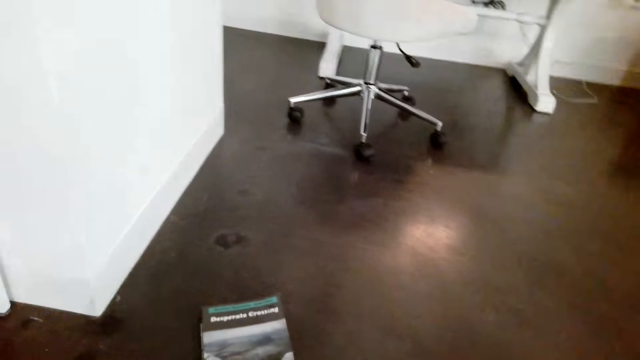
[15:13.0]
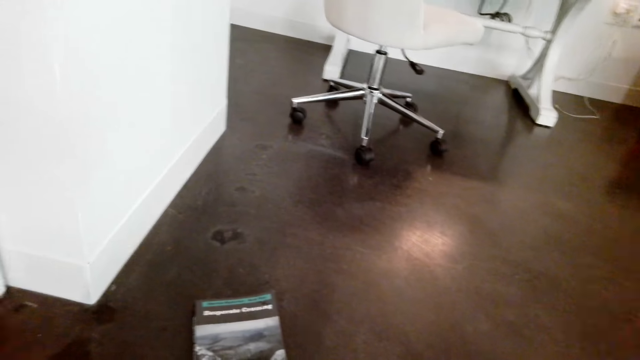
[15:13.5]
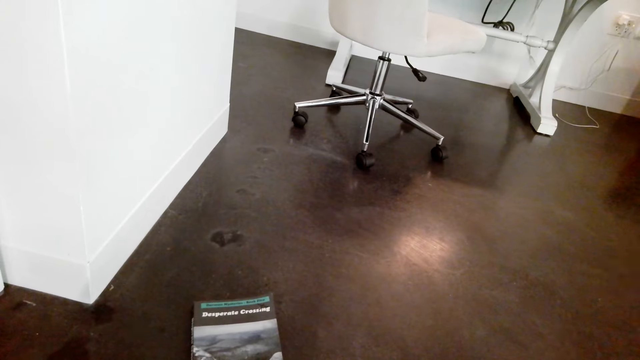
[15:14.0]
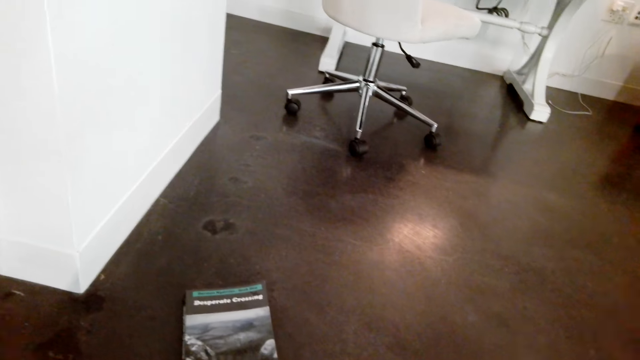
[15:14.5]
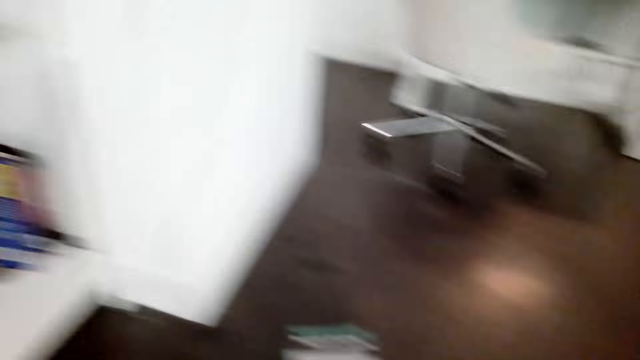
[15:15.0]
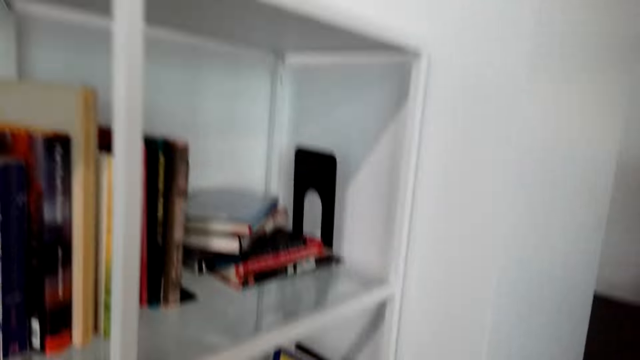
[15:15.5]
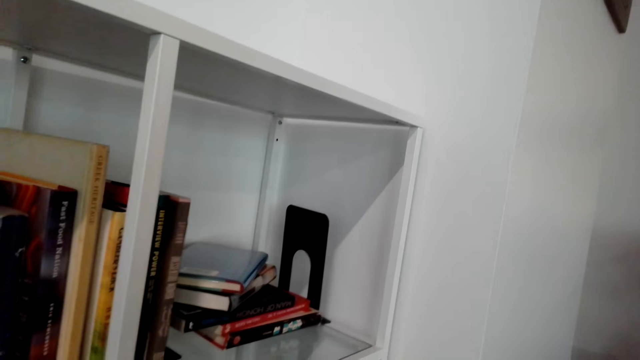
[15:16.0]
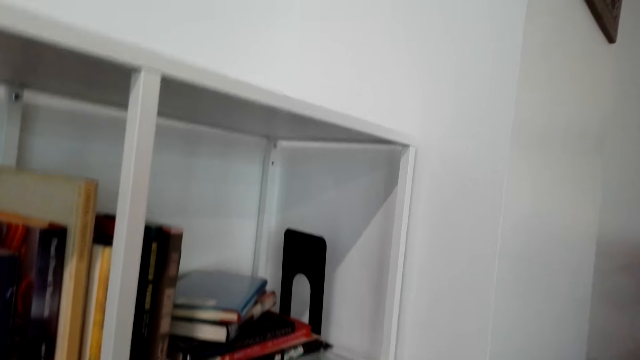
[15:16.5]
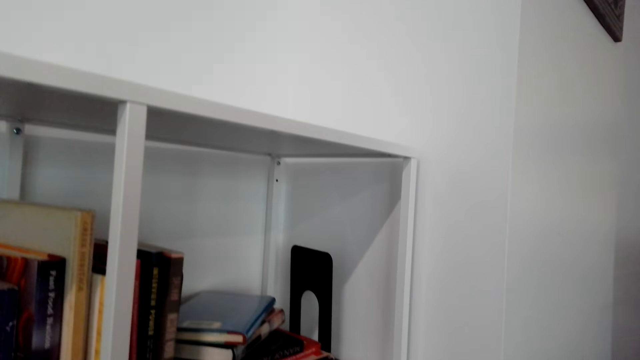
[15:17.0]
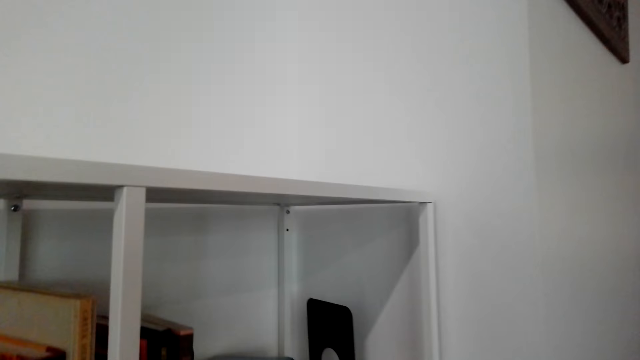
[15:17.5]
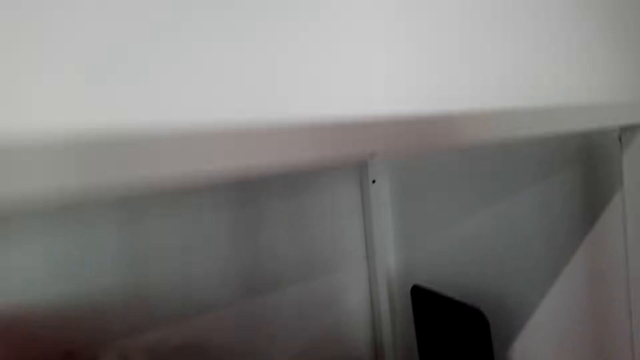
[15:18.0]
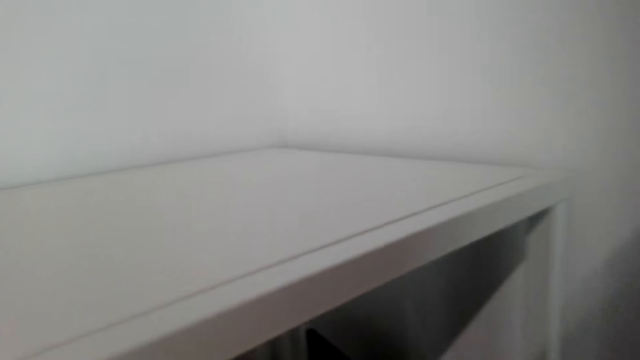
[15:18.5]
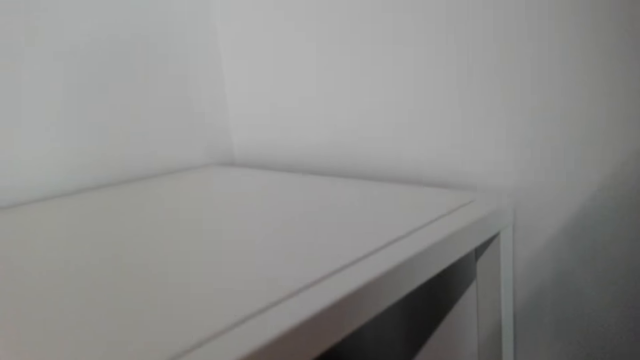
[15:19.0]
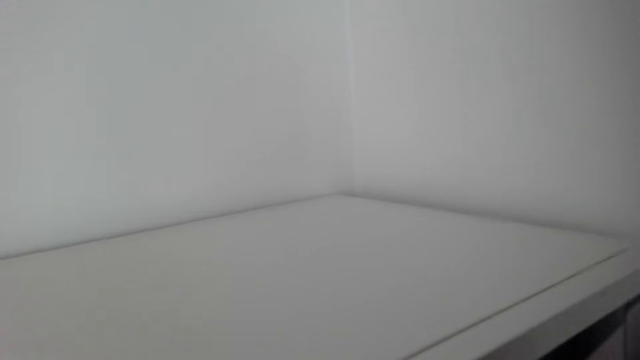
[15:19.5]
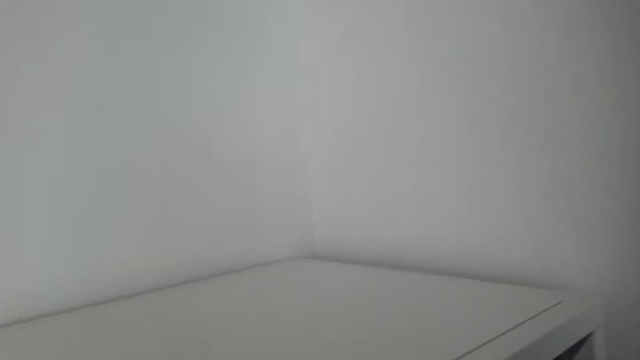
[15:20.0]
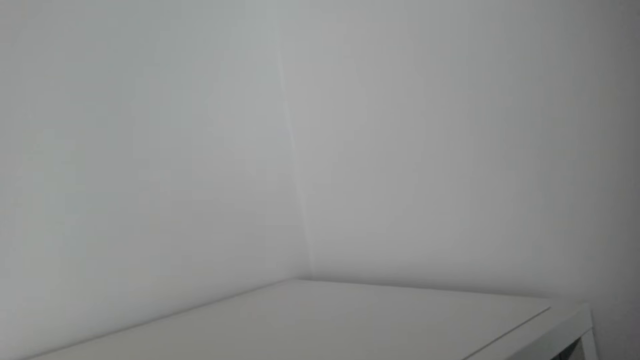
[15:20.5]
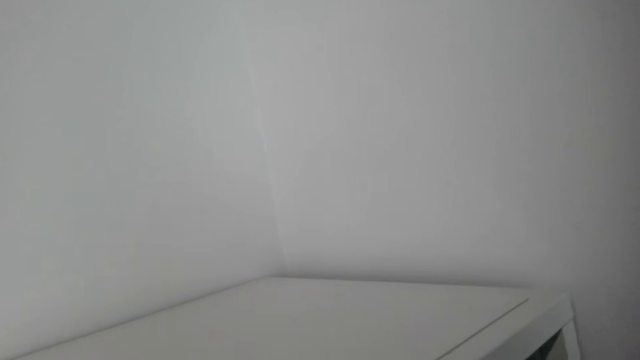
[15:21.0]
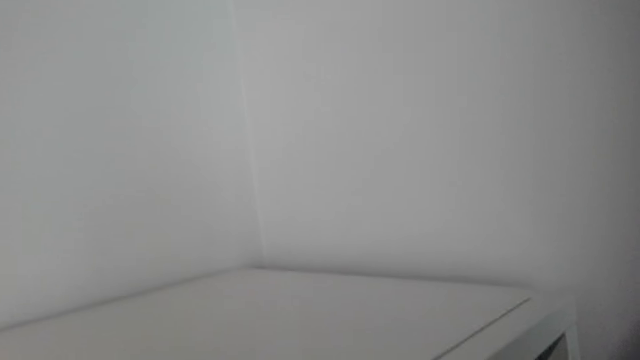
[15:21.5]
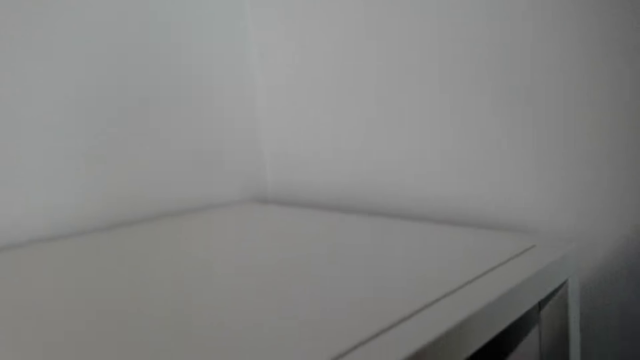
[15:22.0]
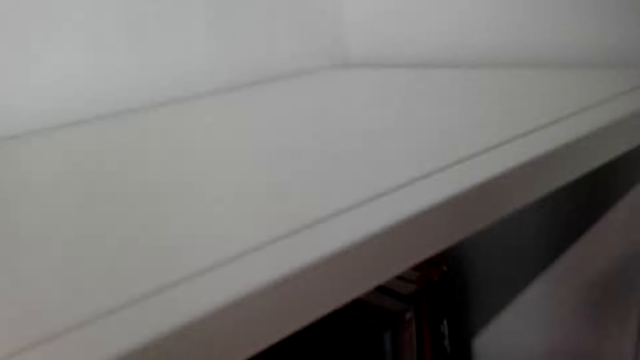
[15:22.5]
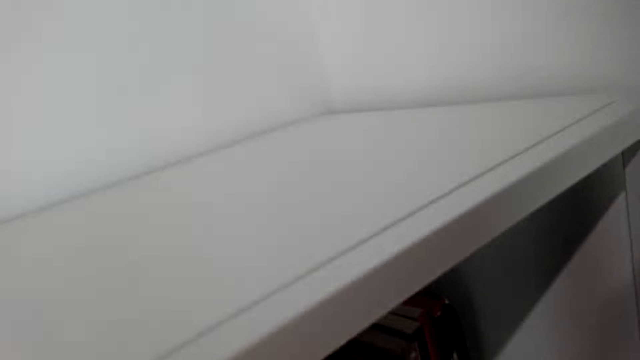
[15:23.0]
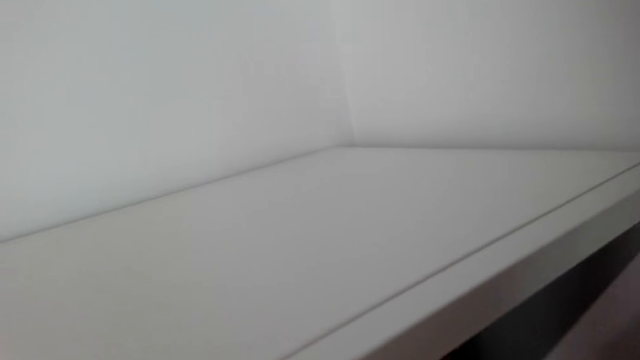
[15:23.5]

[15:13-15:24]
The camera wearer places the book in the shelf.

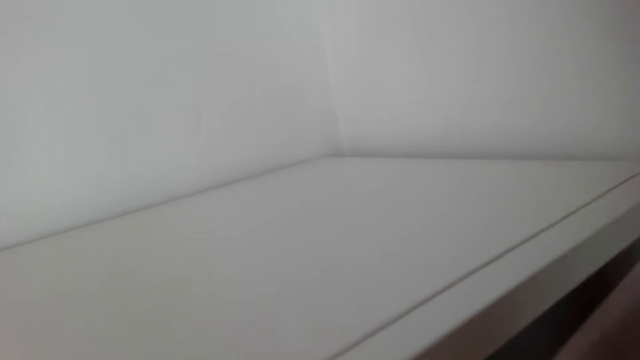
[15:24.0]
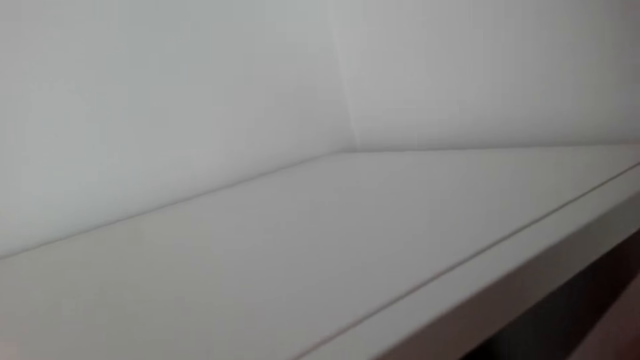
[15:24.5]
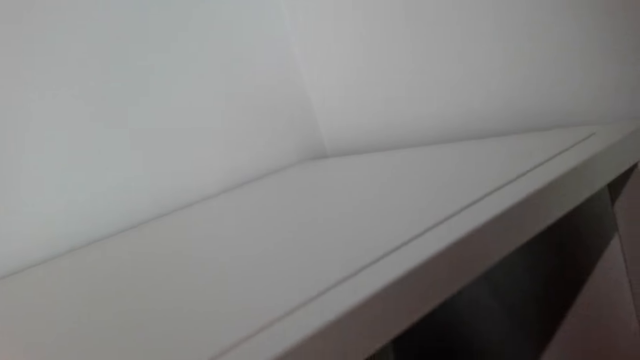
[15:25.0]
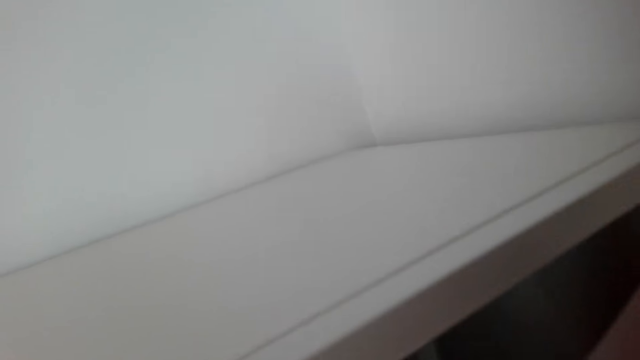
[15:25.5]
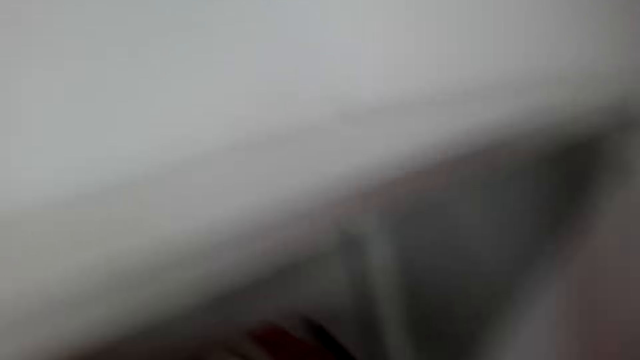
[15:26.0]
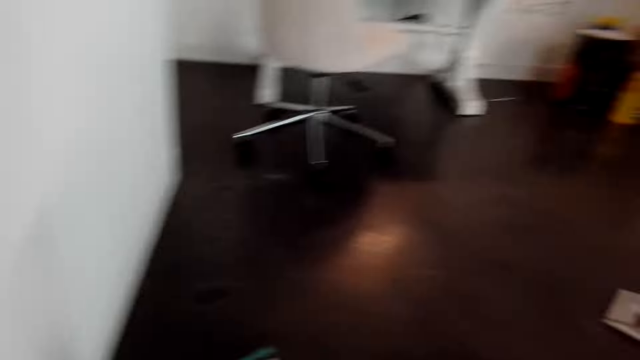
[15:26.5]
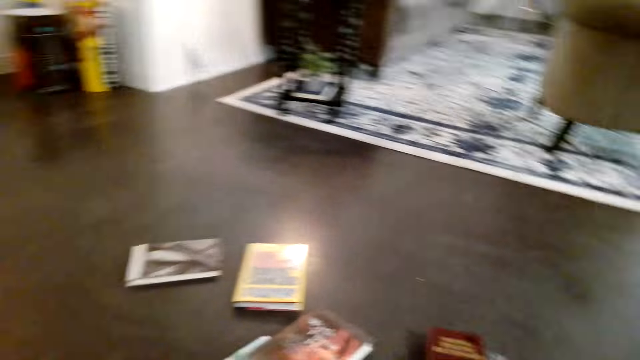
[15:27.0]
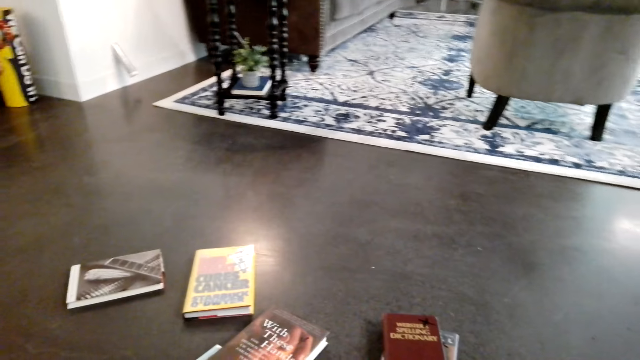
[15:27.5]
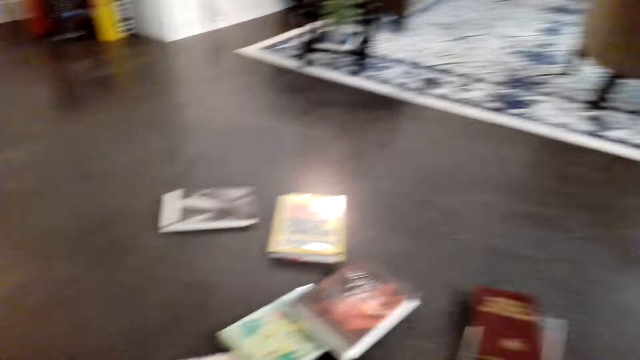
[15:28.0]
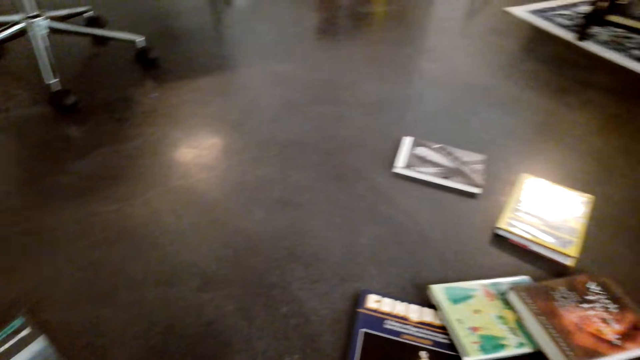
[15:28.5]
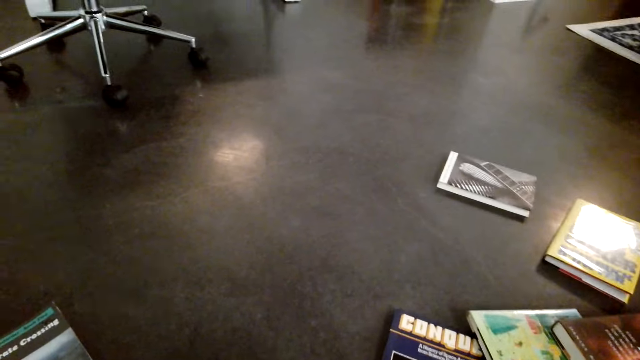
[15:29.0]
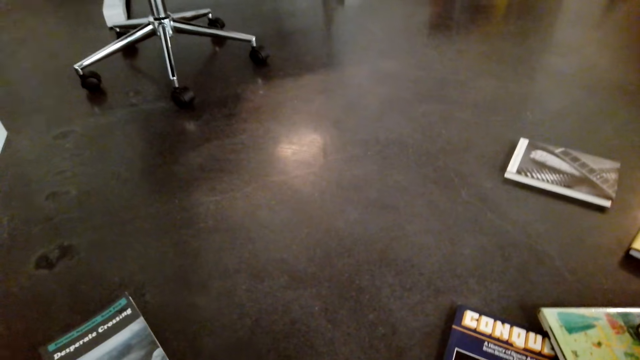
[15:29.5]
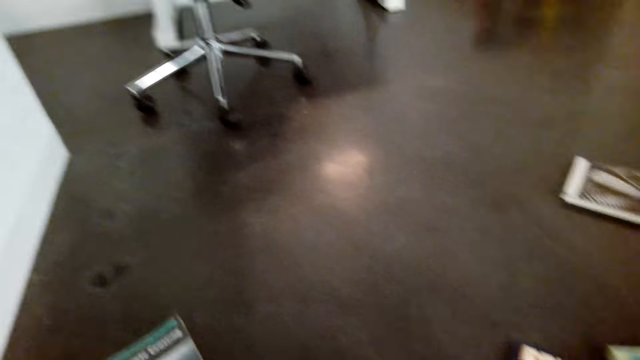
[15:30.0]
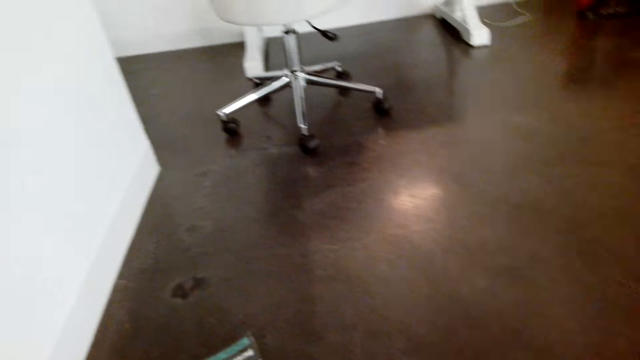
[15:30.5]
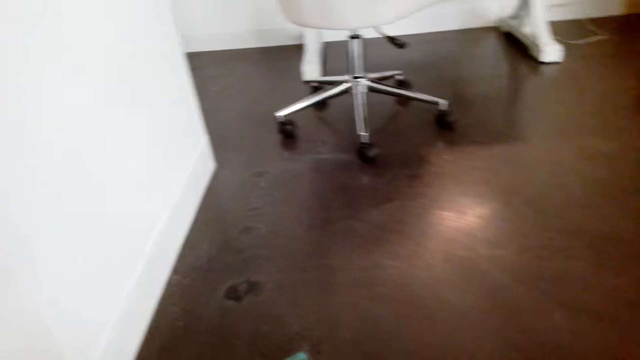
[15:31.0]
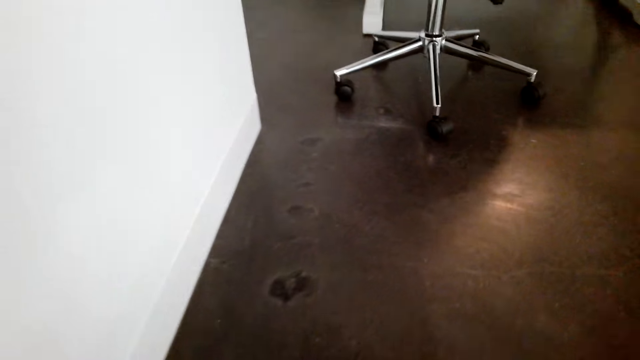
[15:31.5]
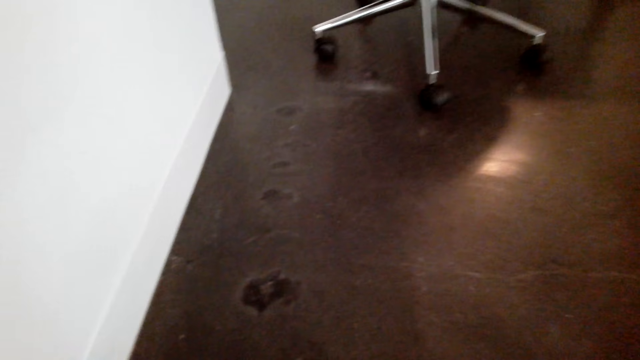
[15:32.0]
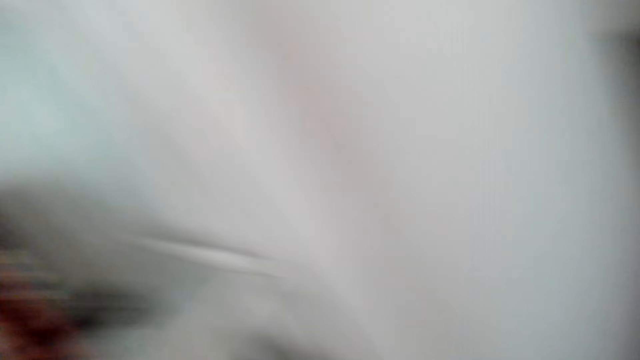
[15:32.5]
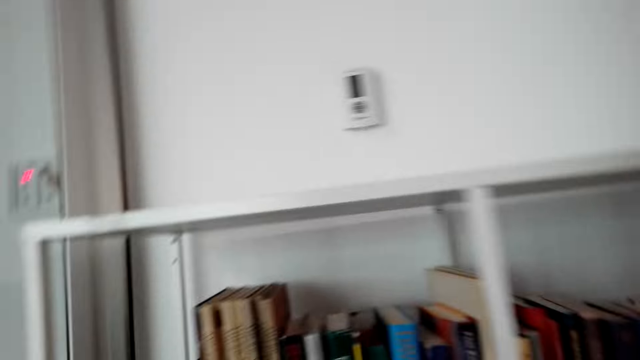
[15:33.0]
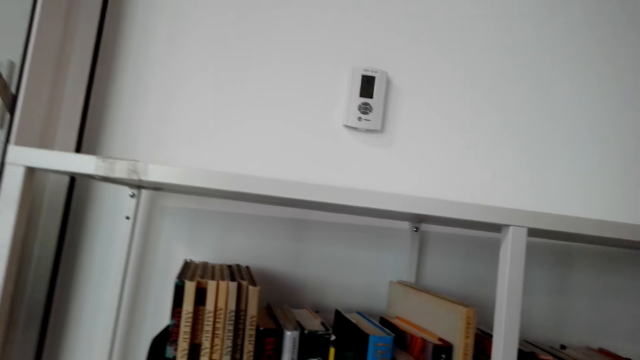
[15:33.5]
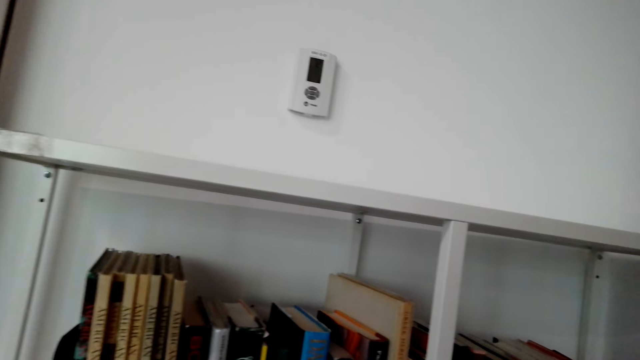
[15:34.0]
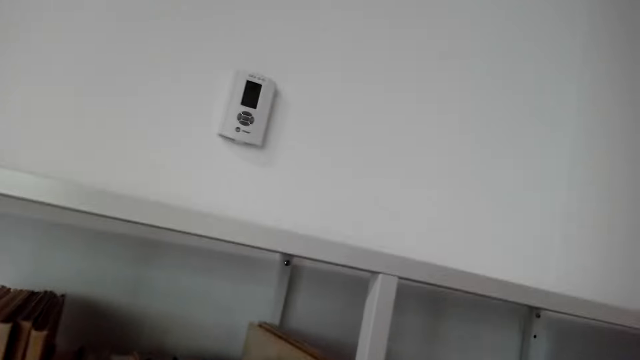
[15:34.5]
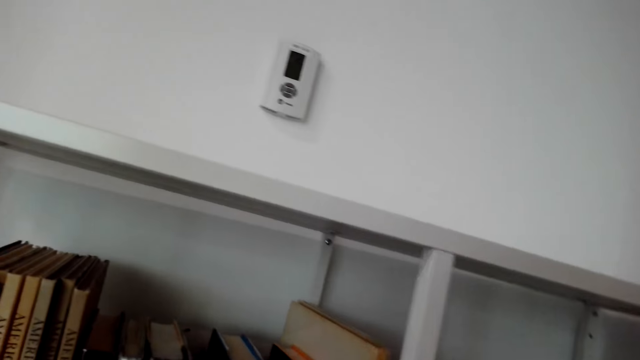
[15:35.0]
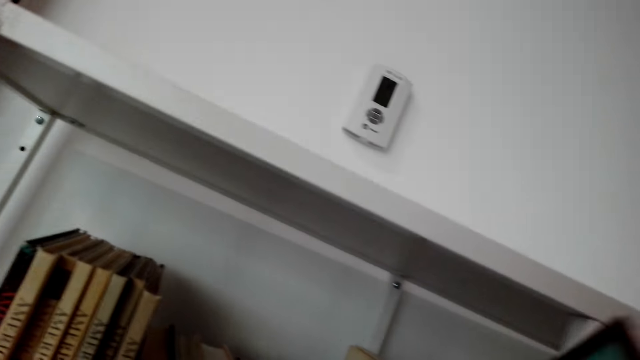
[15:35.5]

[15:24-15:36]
The camera wearer picks the book from the floor. They place the book in the shelf.
